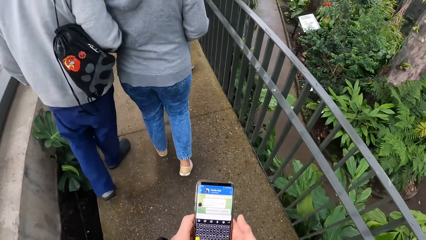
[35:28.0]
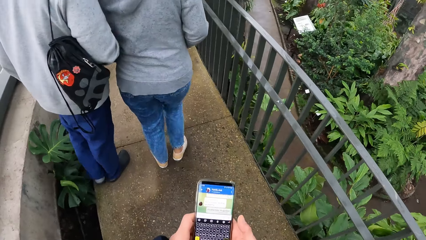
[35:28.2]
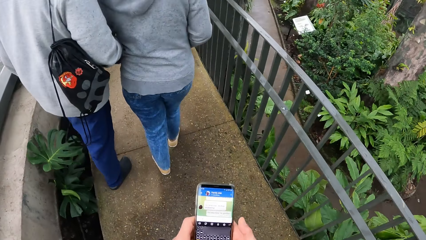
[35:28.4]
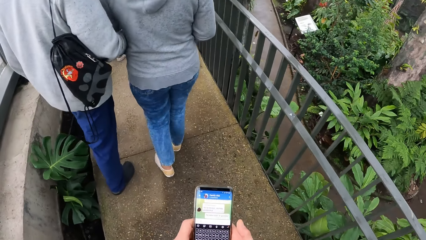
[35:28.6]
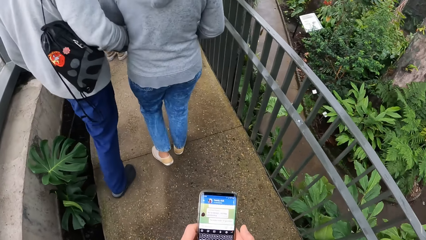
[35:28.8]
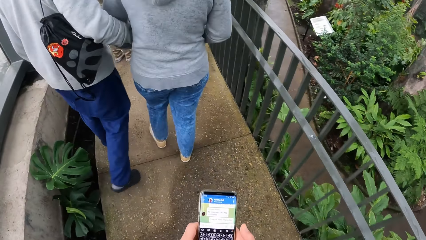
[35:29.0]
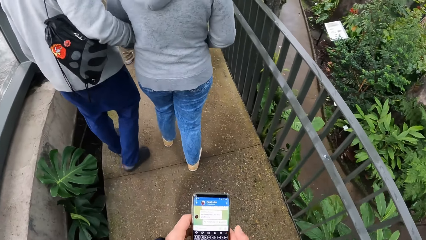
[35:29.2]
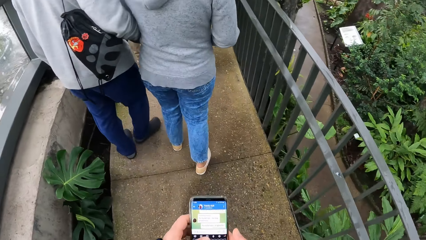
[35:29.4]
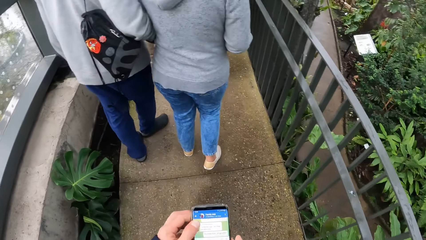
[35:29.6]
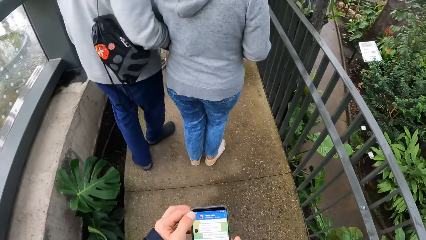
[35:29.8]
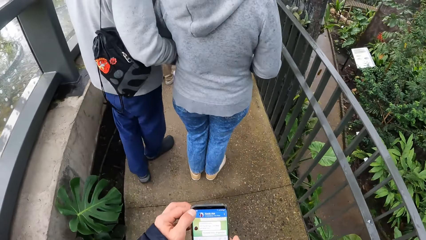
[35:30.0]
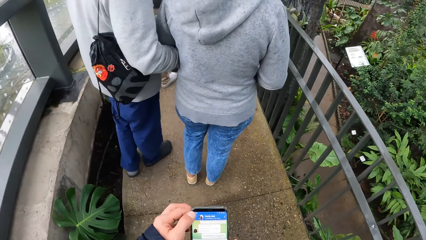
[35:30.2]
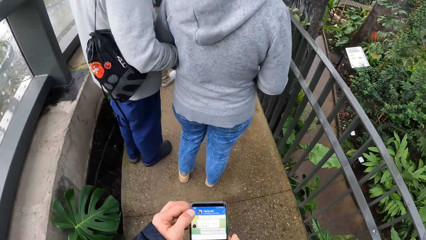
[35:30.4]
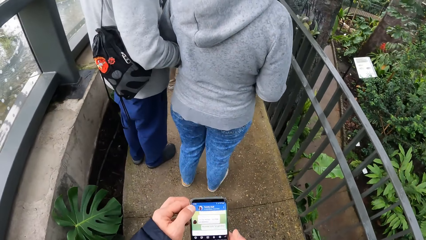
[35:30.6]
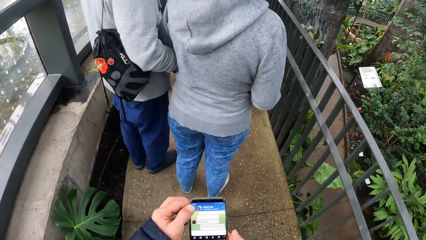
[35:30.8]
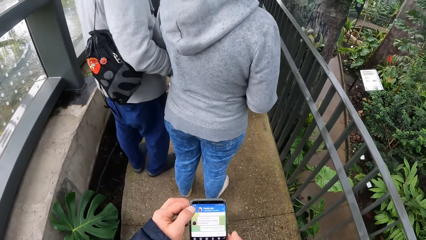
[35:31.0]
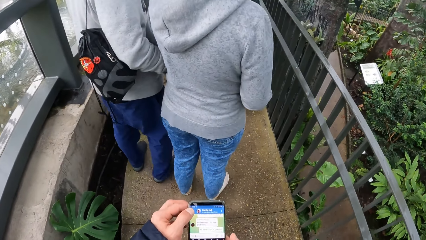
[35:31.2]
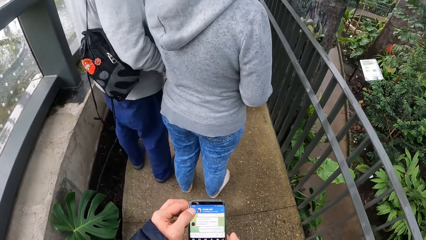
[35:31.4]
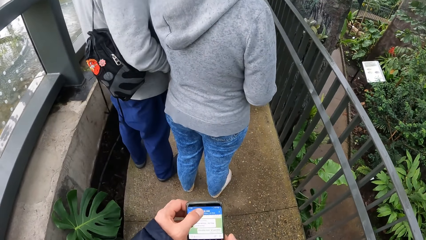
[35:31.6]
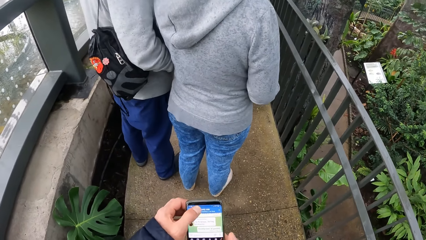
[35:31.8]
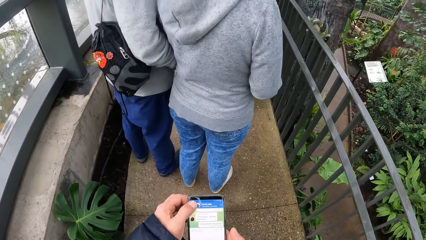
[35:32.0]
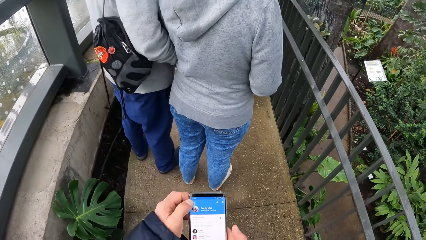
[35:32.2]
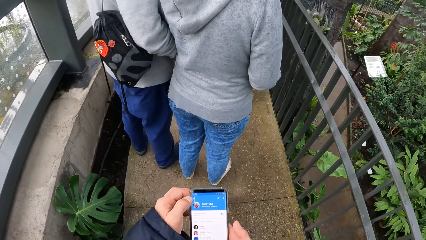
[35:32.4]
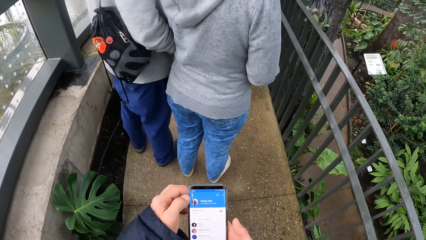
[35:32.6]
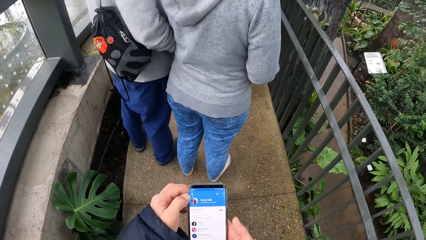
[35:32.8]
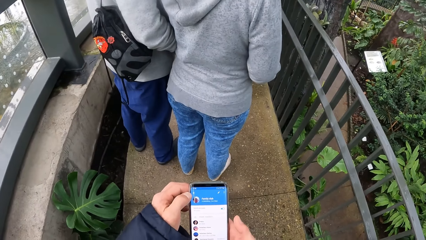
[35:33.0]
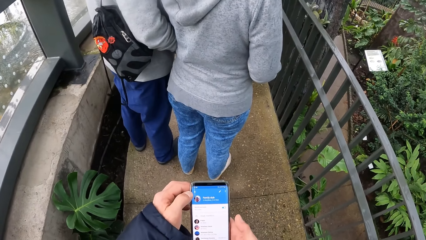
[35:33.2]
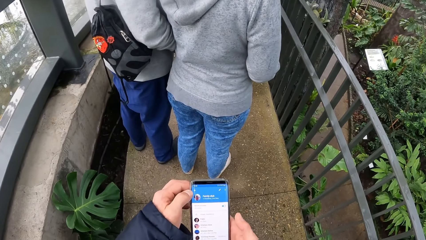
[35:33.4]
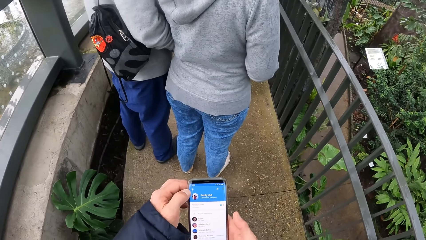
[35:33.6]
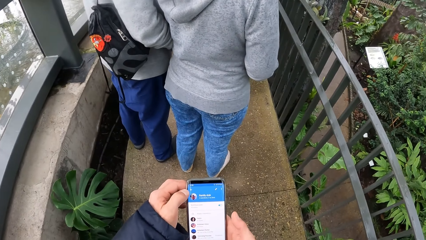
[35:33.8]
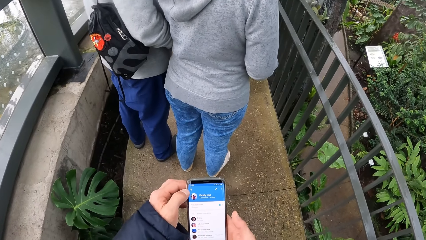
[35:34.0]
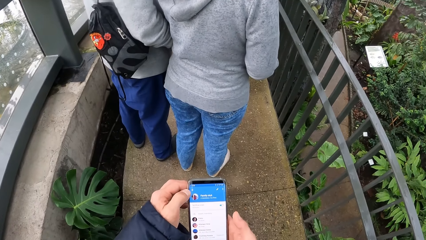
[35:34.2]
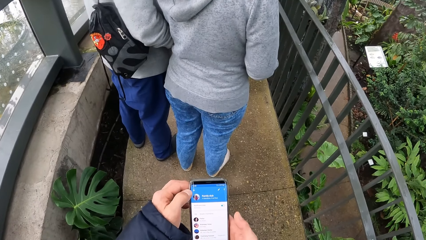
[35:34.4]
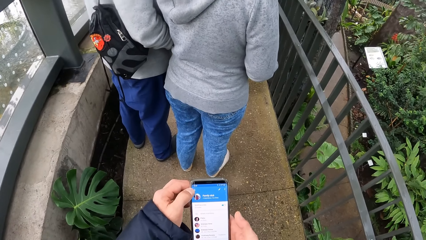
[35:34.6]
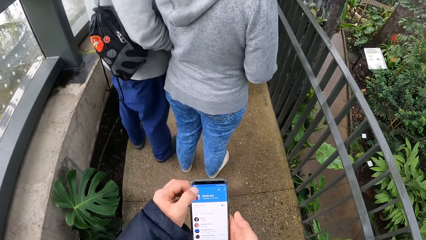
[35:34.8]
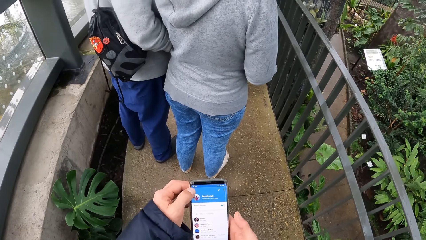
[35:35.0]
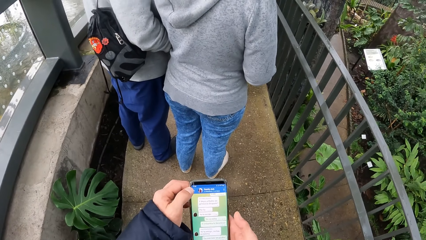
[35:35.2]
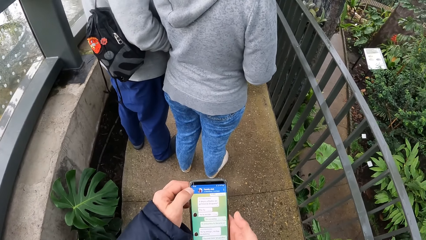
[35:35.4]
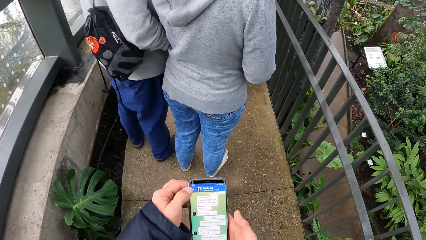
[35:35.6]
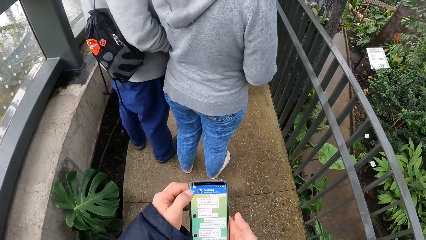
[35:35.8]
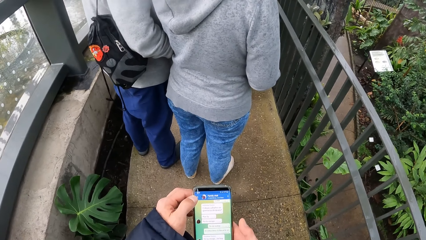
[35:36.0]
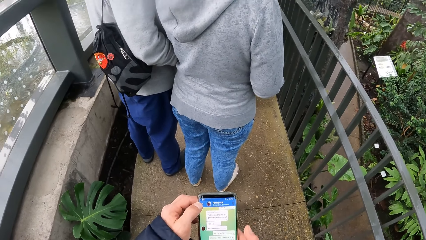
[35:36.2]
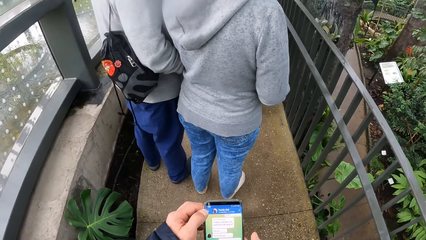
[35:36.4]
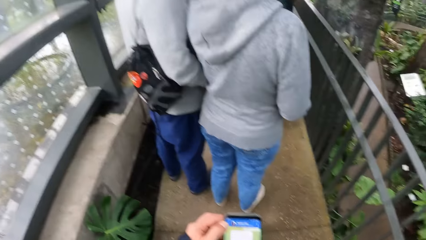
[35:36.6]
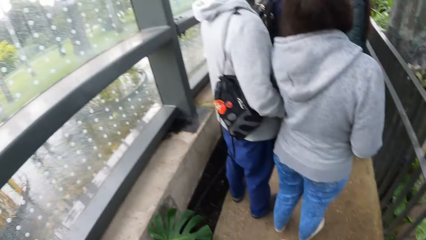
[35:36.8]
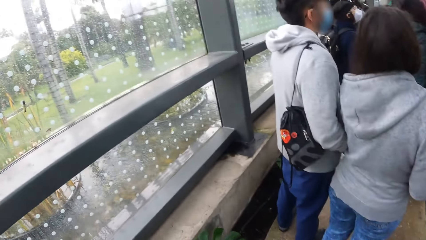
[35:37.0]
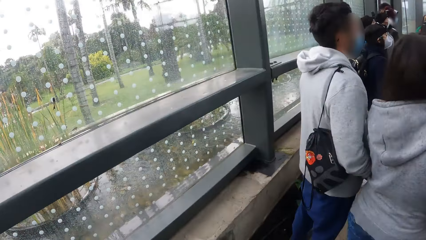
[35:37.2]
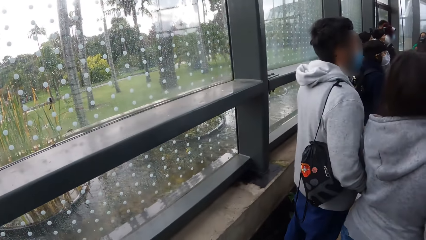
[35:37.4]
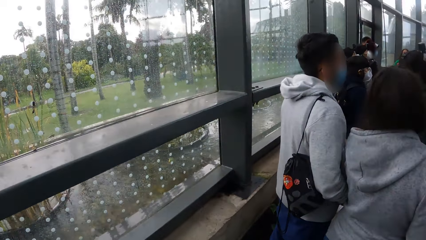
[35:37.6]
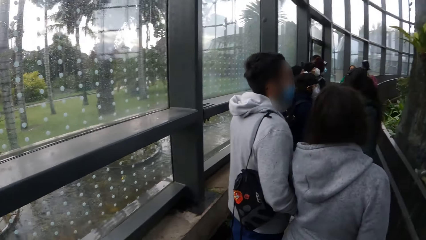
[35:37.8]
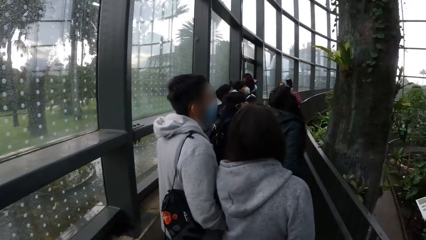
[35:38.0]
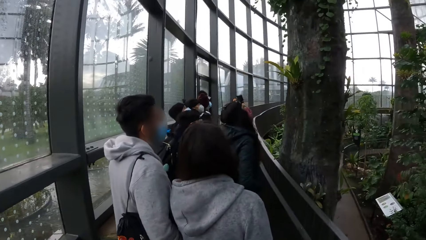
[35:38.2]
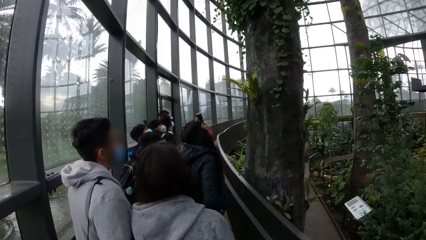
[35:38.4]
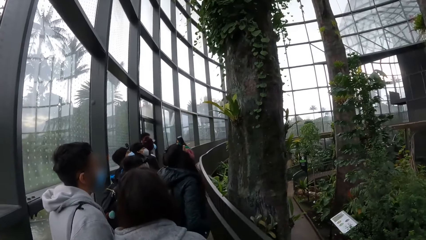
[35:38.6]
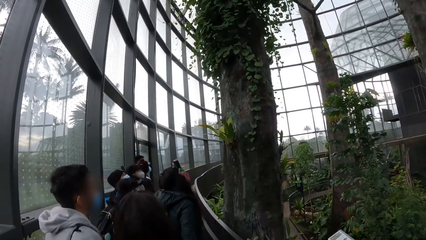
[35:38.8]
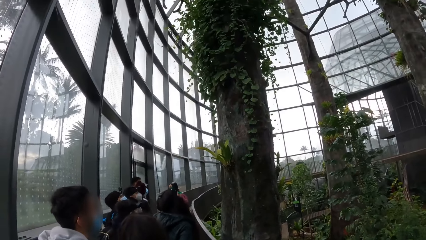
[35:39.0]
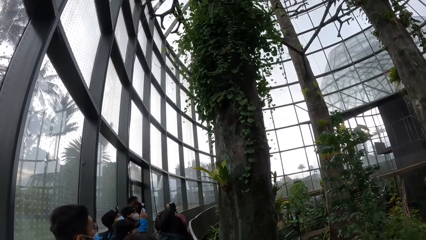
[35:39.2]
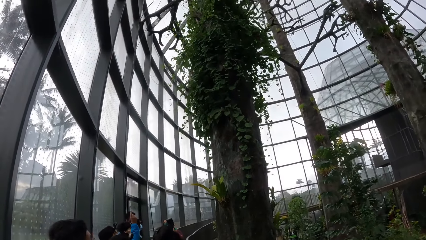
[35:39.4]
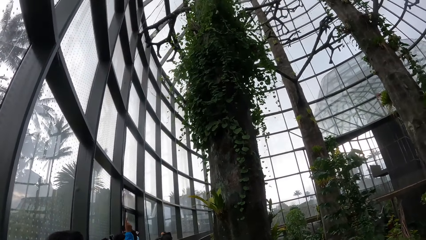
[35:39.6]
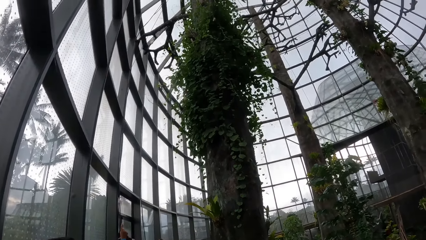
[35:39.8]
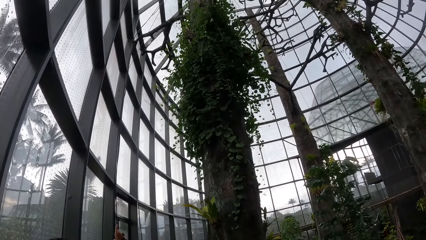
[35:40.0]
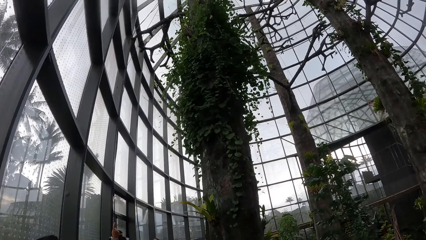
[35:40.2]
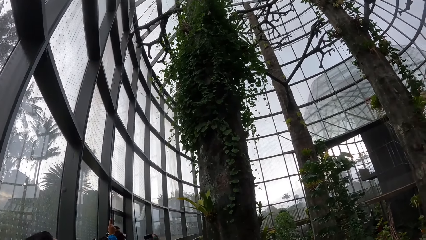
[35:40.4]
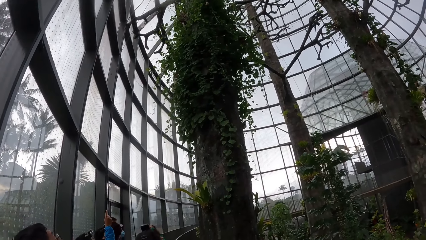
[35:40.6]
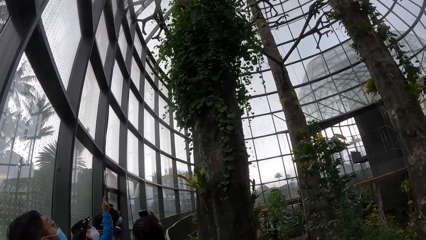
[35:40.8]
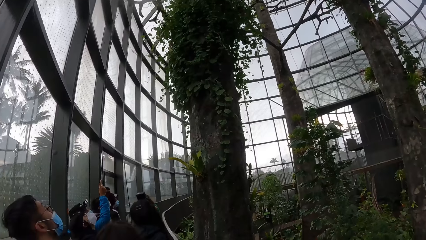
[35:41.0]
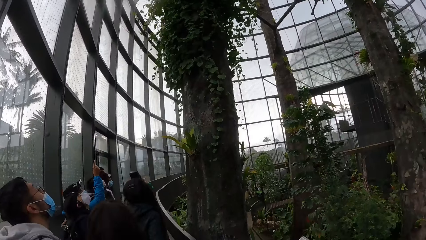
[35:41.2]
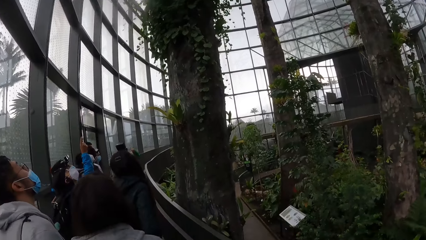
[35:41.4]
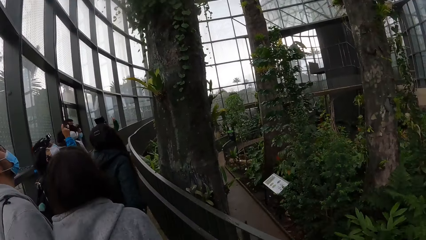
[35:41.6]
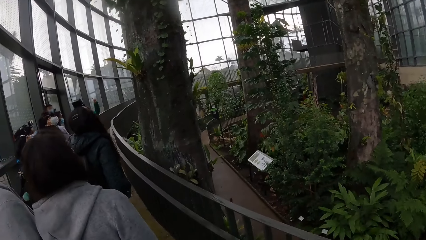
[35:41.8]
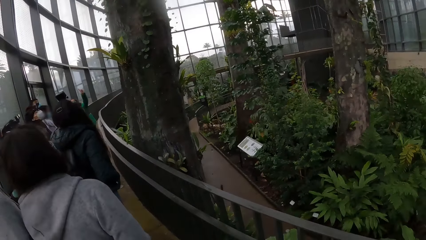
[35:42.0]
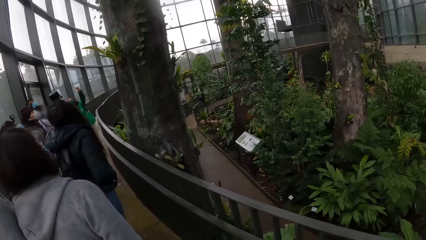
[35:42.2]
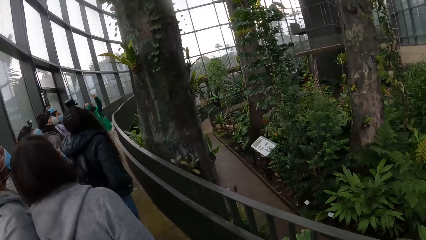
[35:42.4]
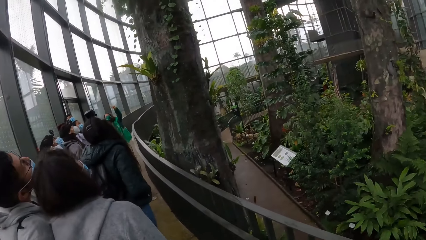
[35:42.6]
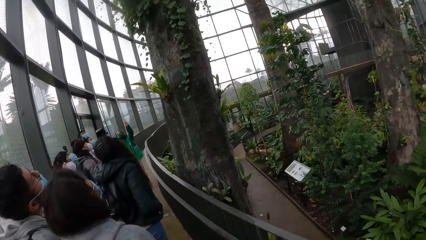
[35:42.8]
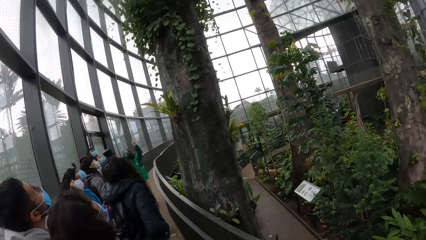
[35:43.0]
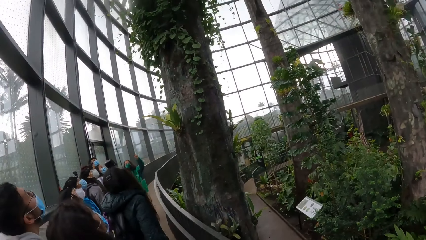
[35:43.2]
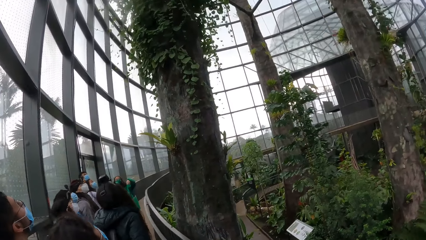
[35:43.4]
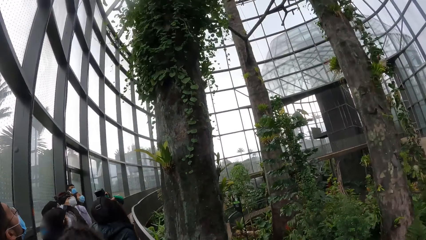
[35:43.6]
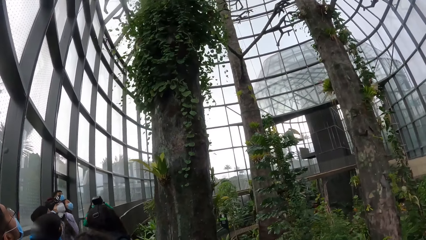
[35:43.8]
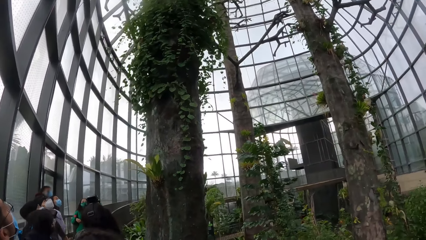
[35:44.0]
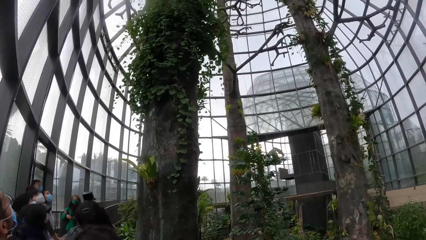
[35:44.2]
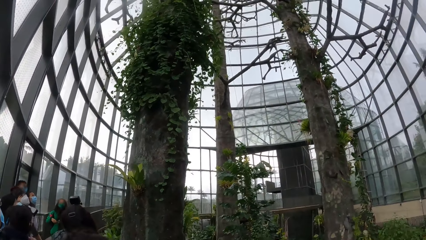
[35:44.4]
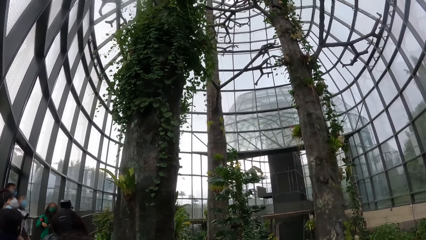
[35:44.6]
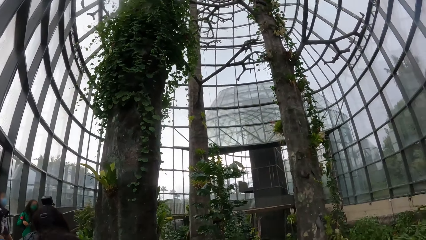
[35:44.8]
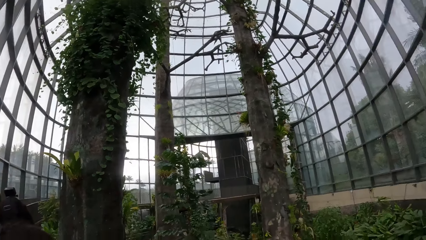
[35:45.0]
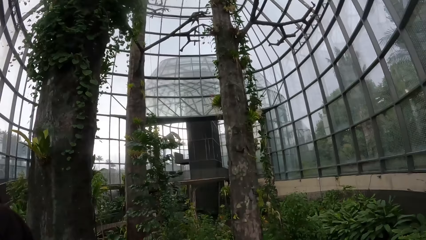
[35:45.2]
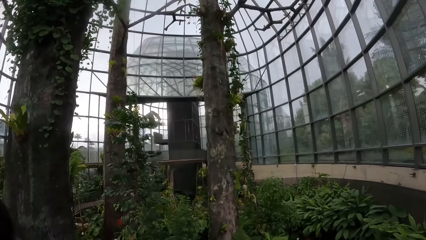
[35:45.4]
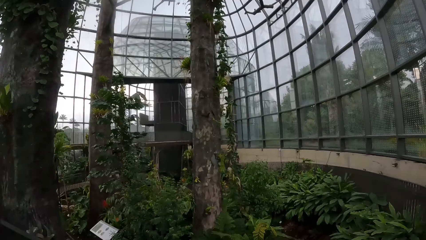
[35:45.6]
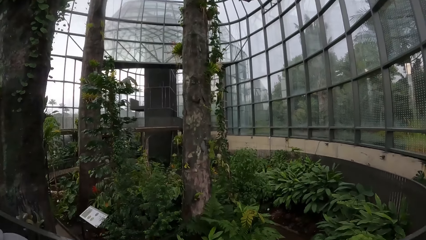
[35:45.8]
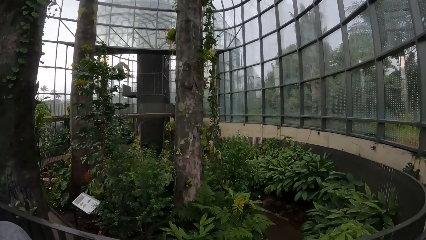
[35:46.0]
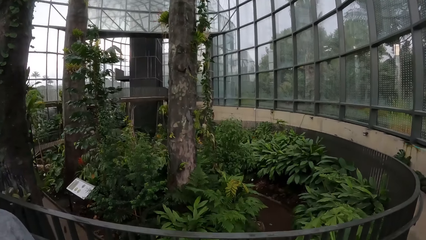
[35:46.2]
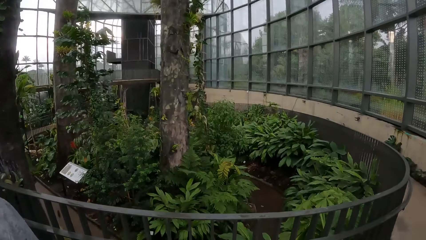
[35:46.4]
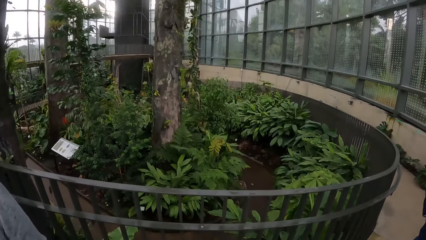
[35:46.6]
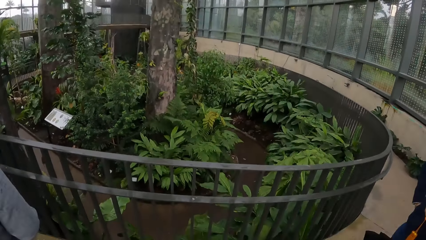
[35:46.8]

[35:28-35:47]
The camera wearer looks at a window. A man points at the tree with his right hand. The camera wearer looks up at the tree. They look down, and look up.
